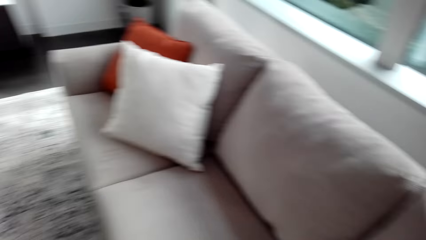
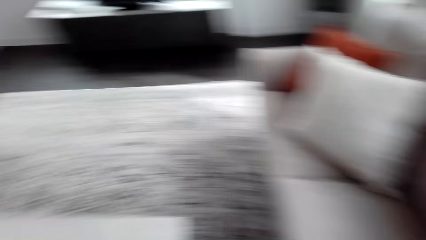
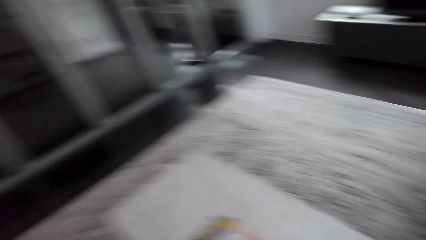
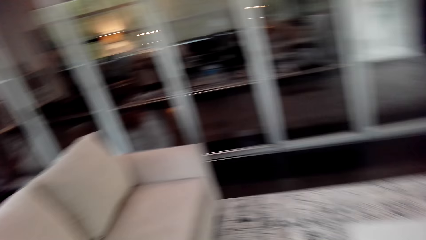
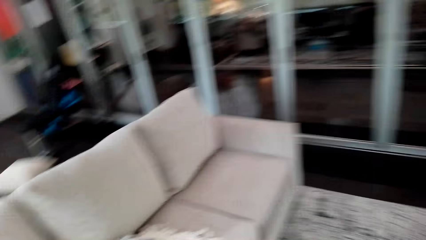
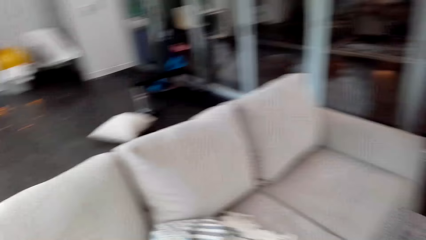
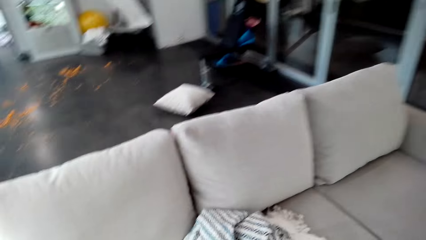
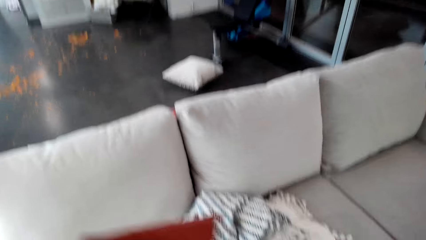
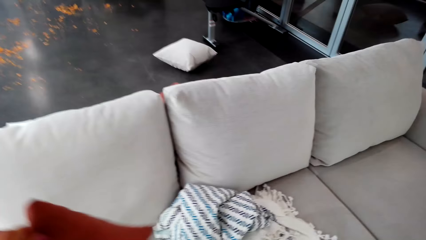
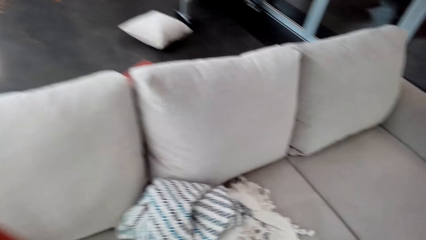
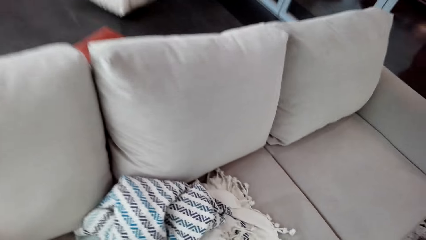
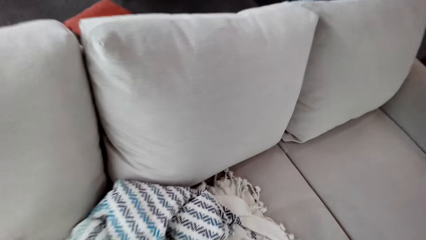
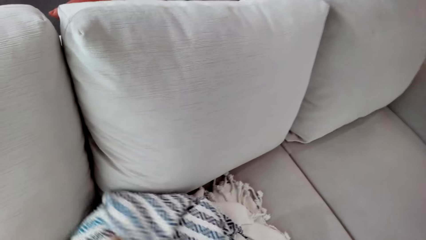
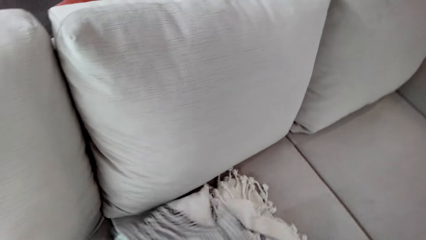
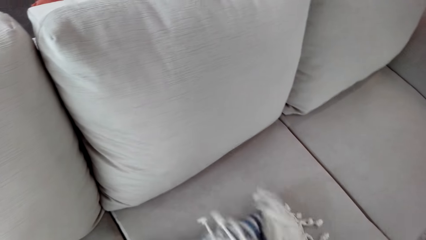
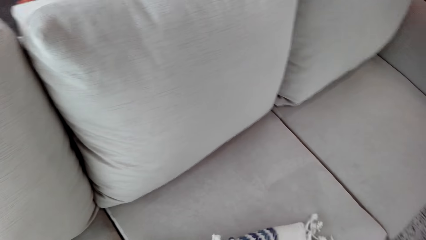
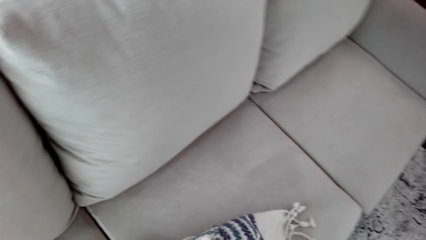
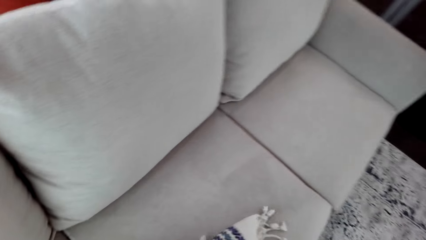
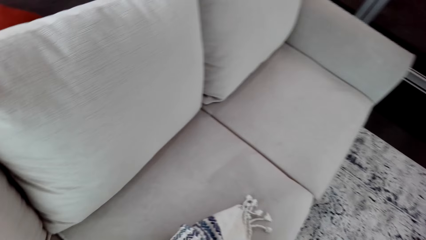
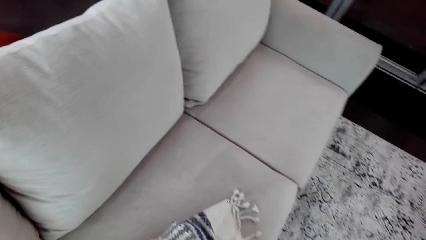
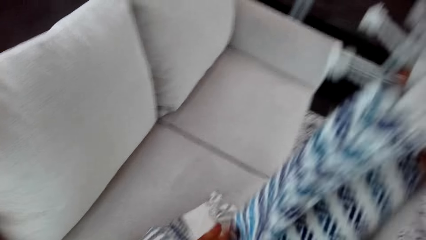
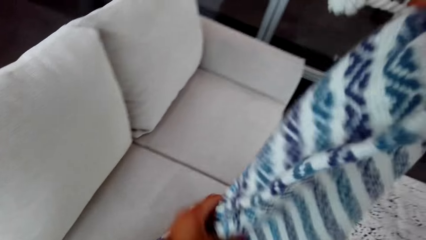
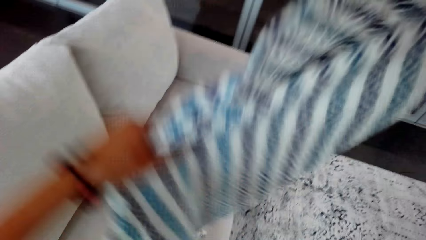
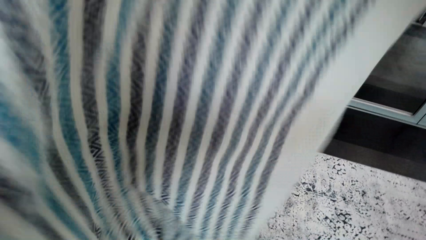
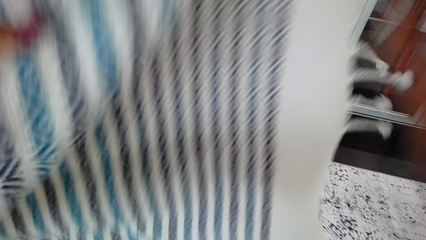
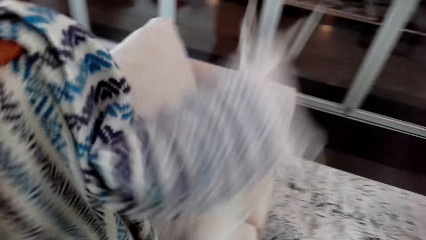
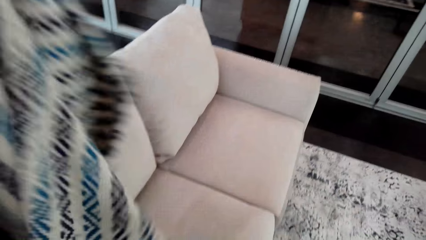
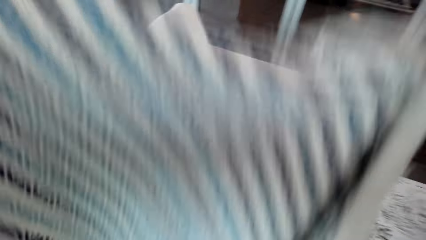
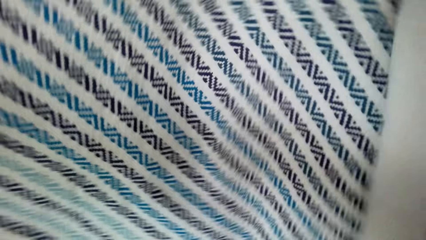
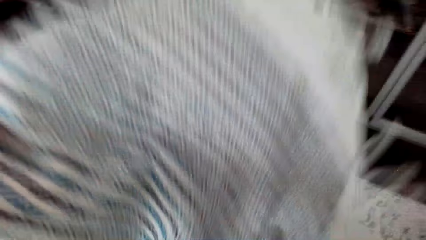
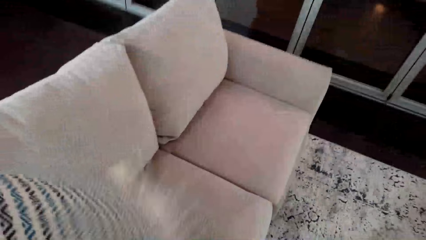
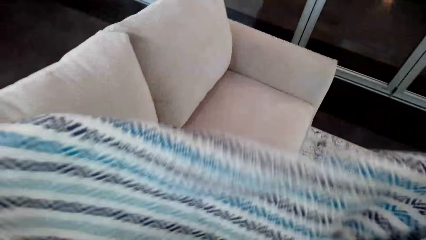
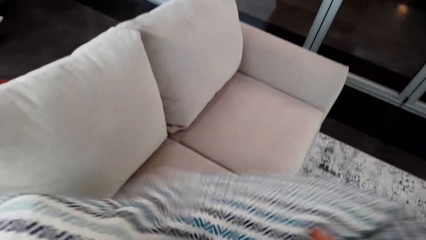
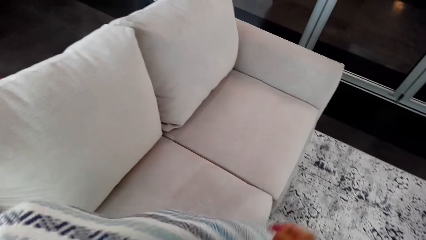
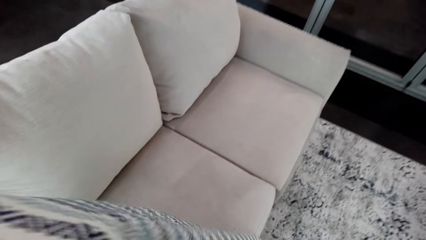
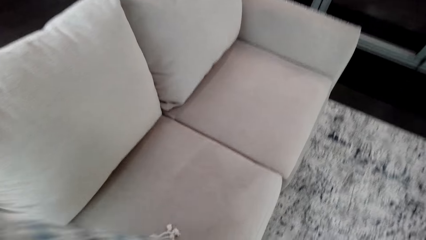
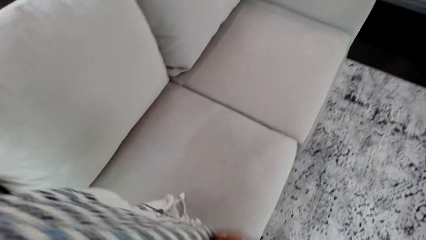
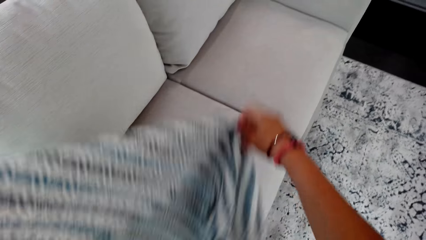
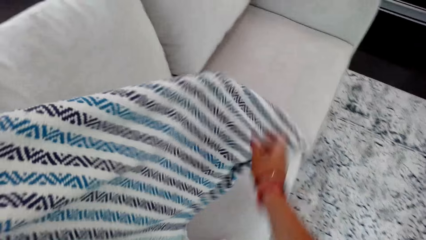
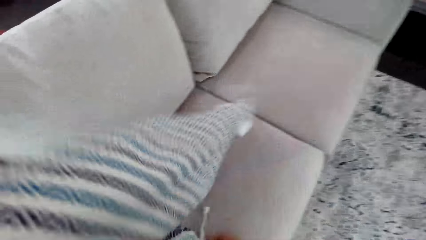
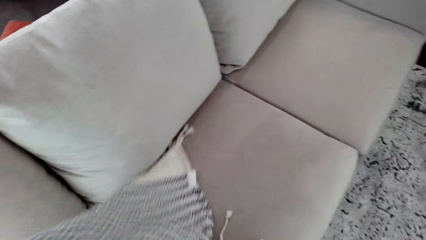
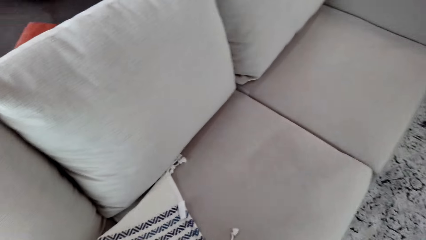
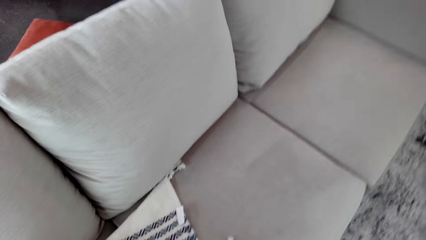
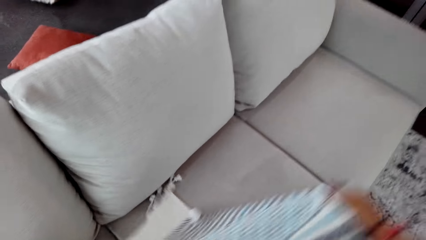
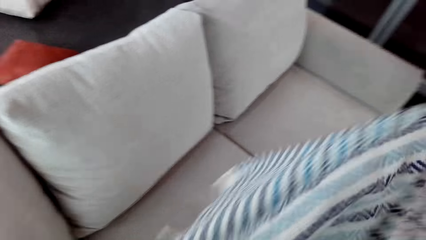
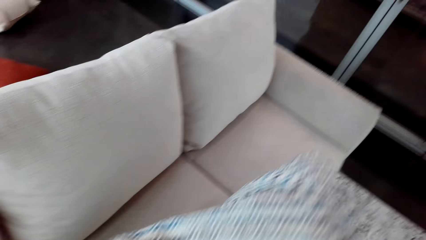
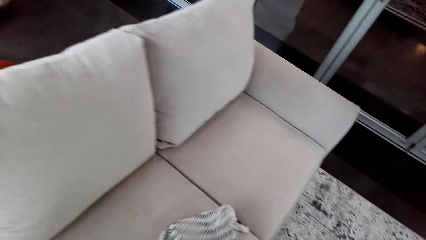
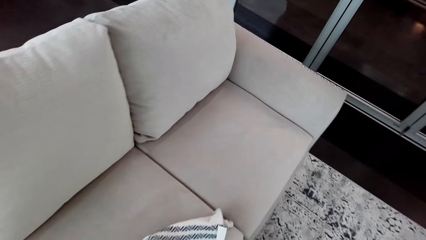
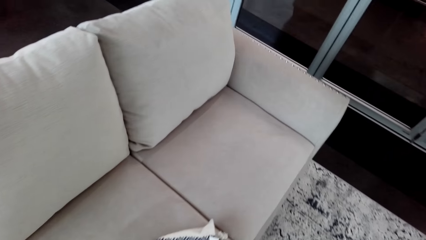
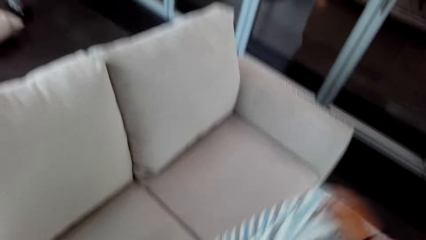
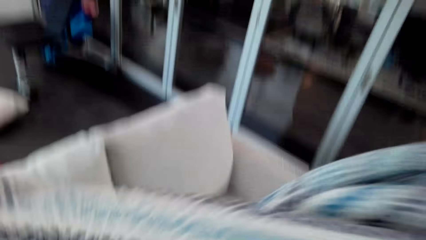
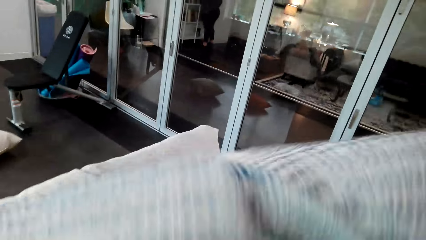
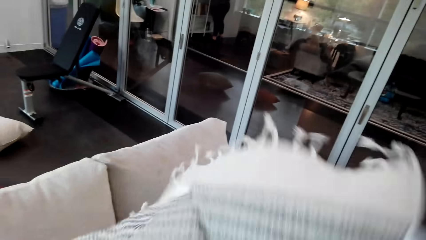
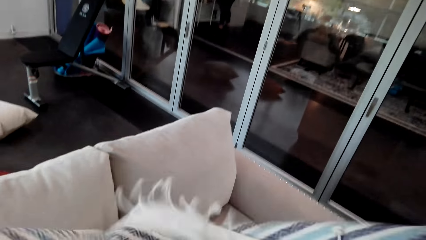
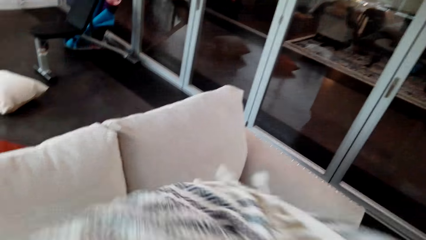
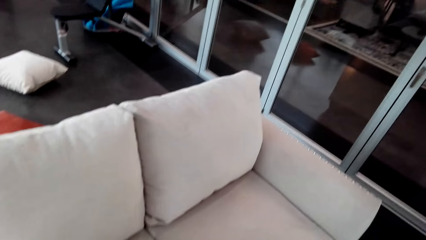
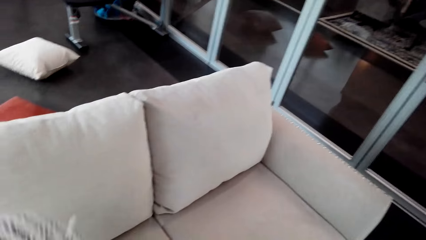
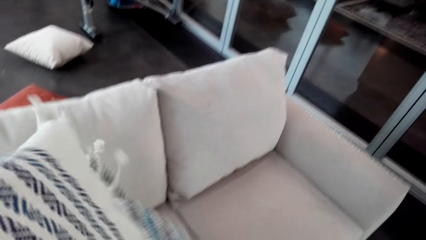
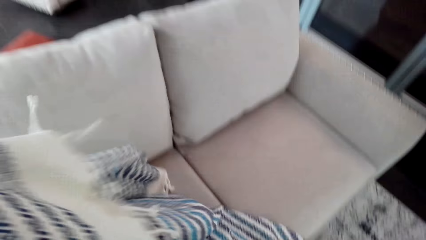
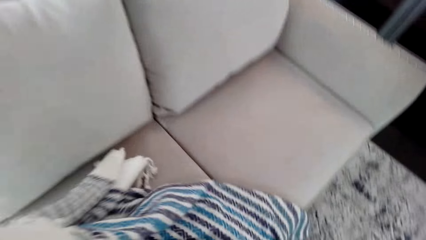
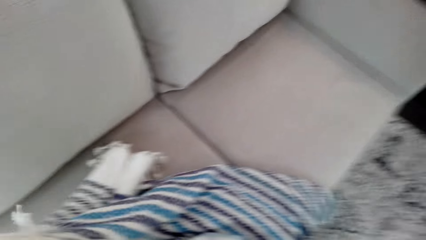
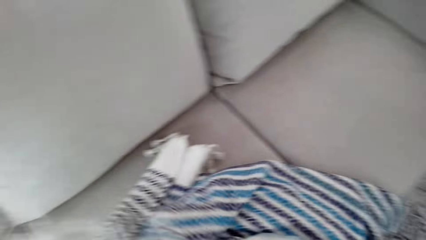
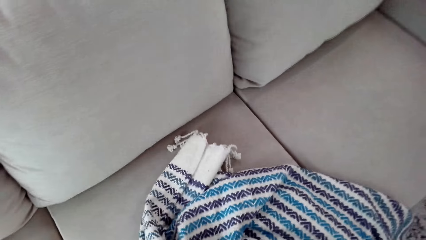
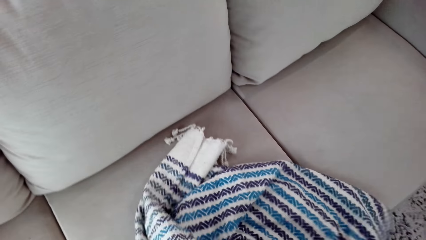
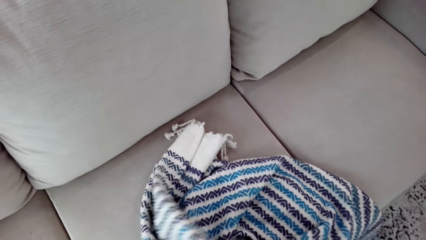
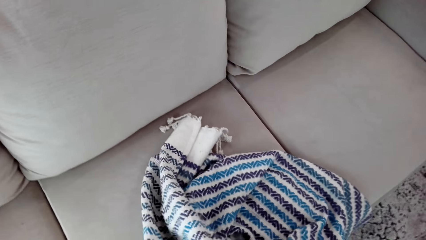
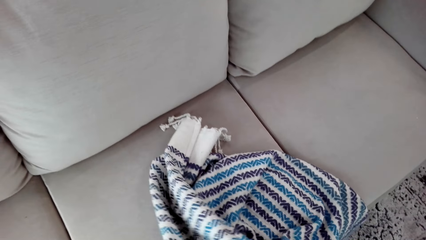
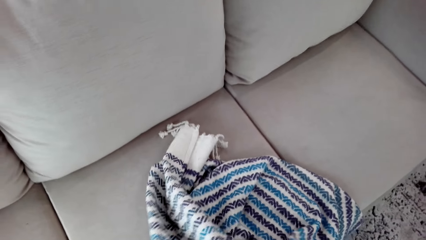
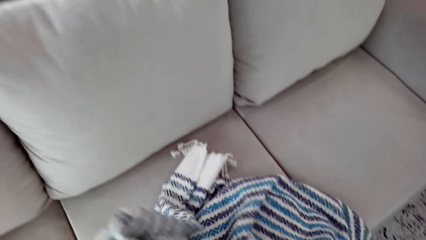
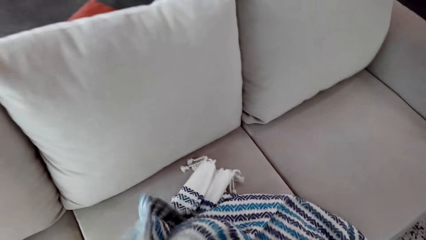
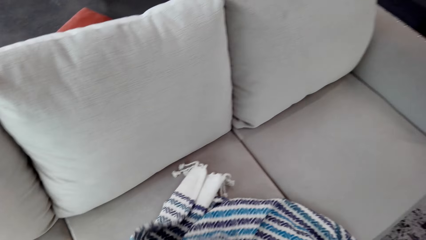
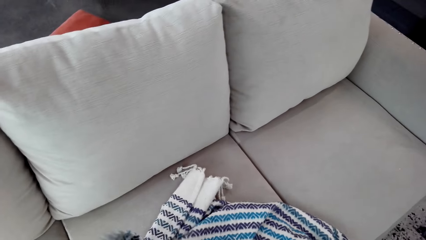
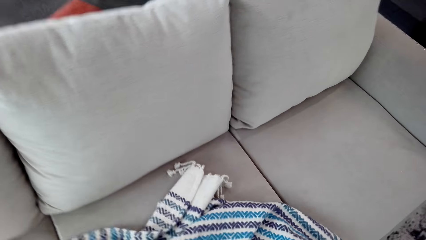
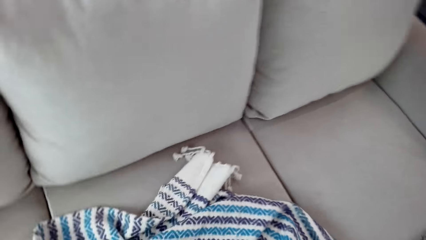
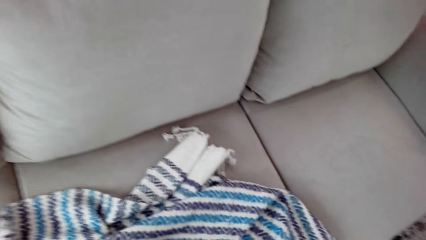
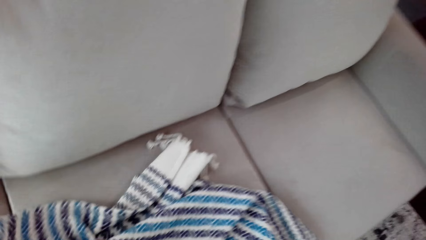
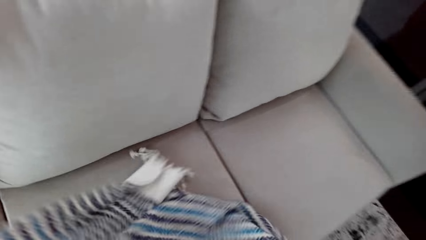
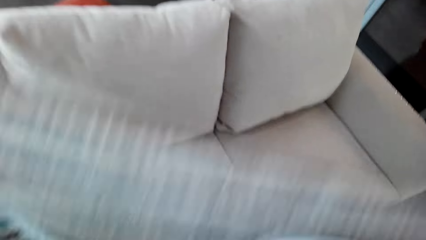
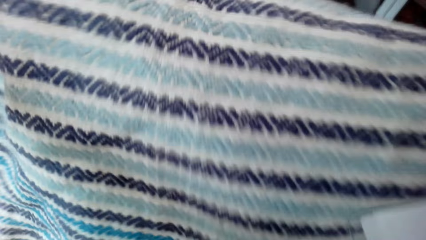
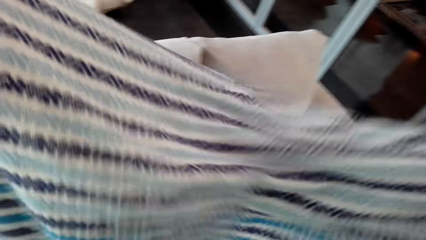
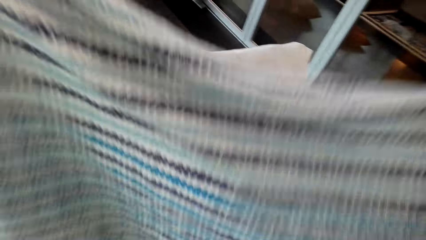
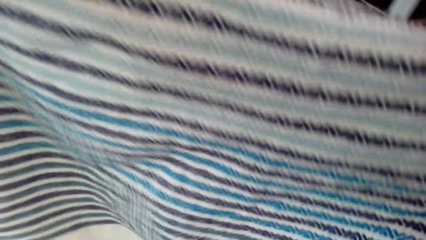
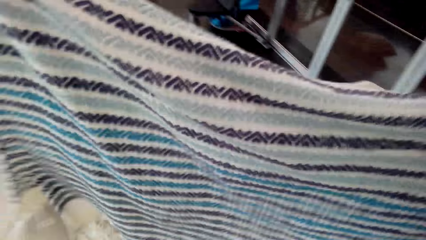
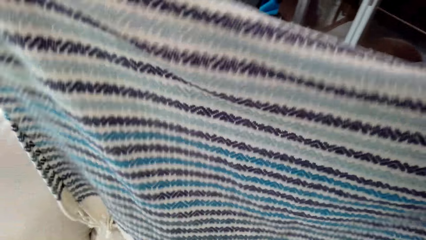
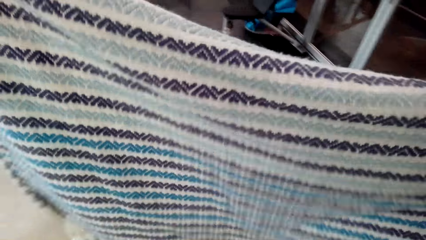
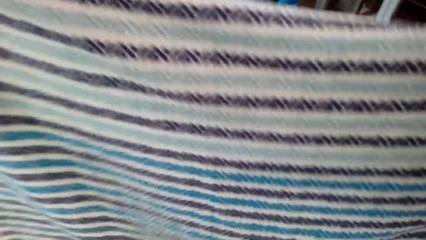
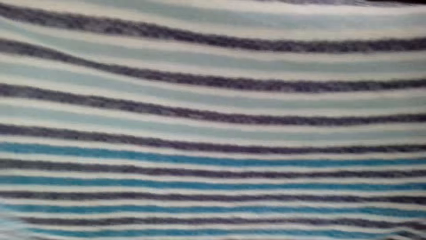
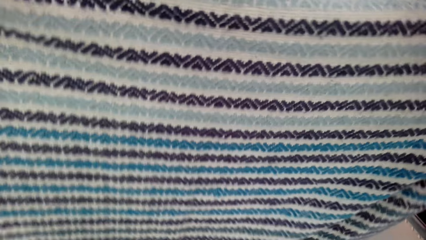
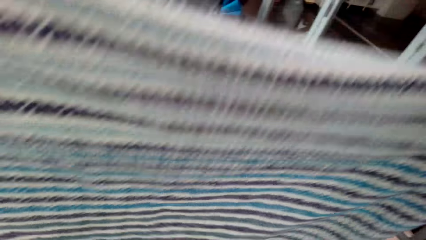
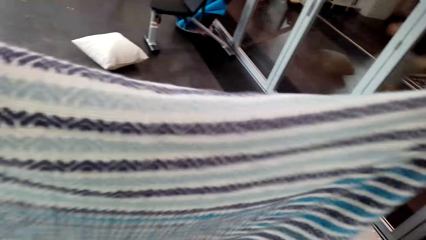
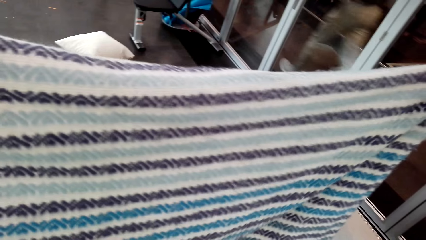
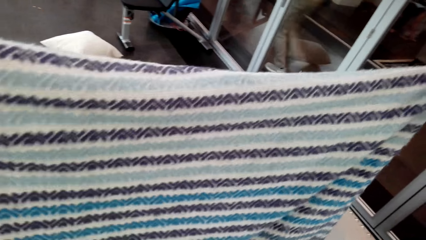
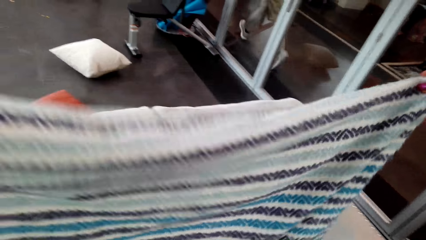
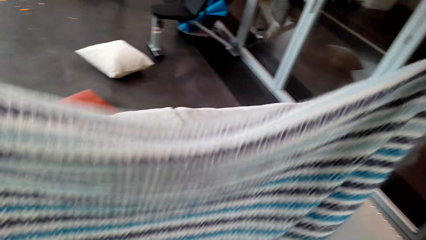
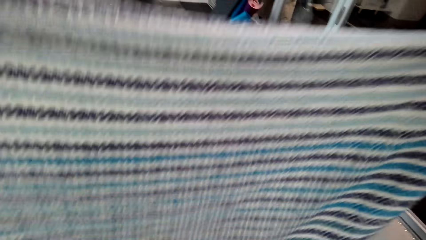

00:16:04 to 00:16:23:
The camera wearer moves the pillow on the couch. They walk in the house. They pick up the fabric from the couch and fold the fabric.
